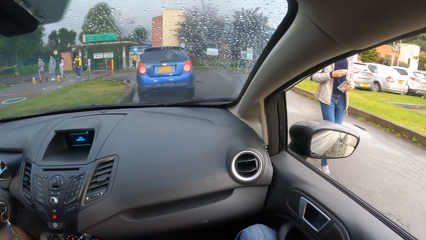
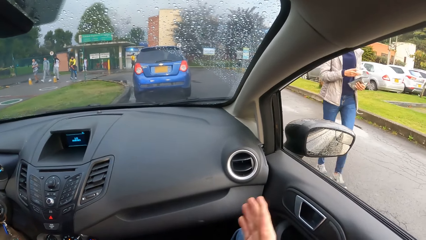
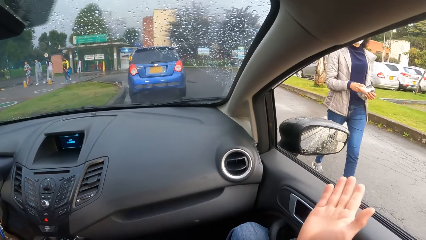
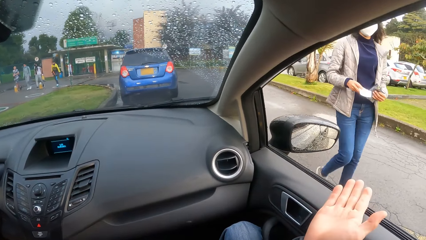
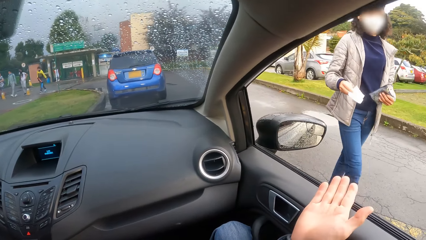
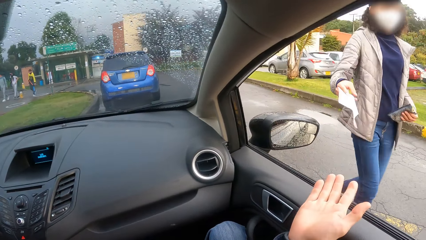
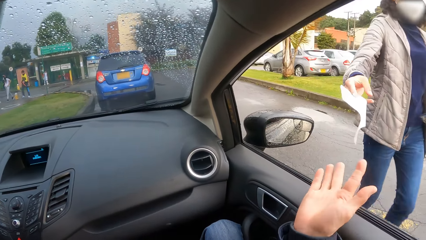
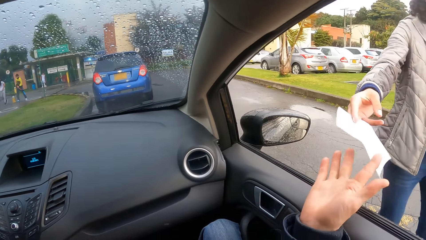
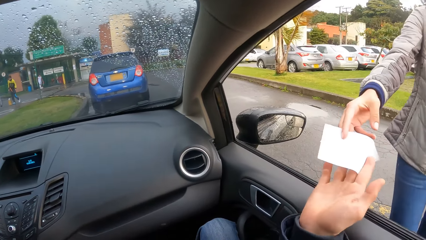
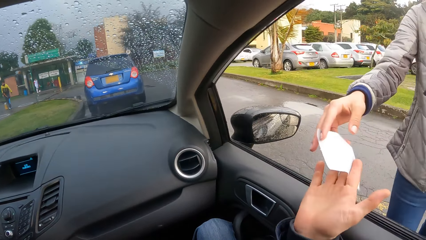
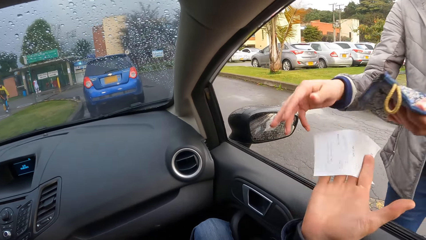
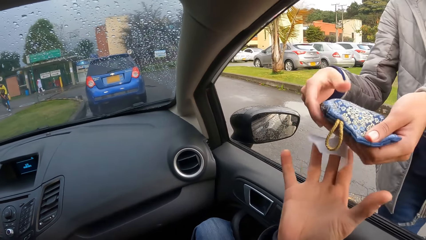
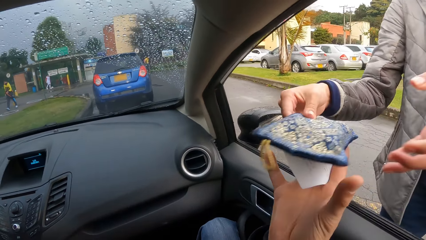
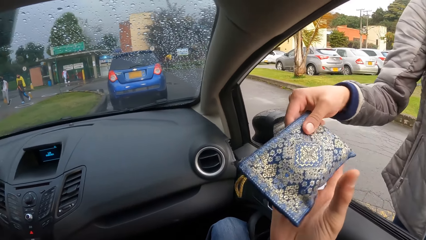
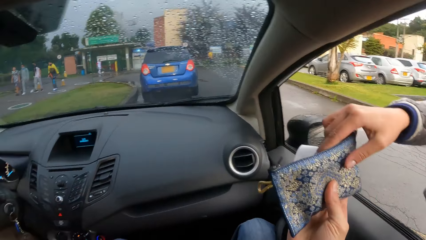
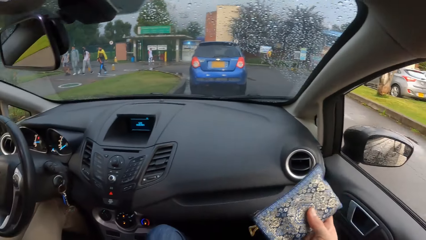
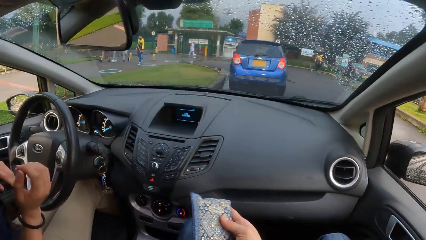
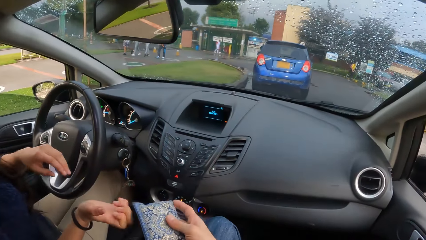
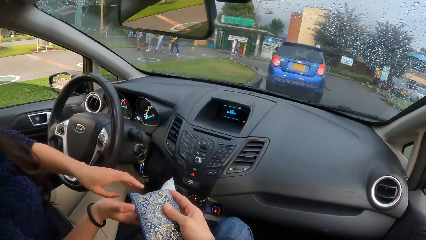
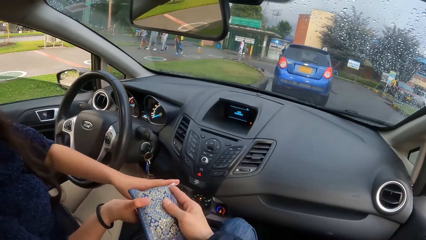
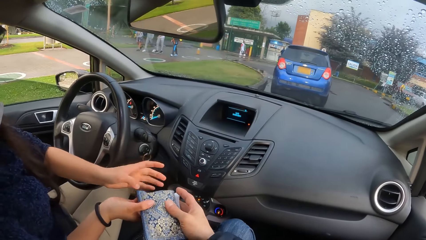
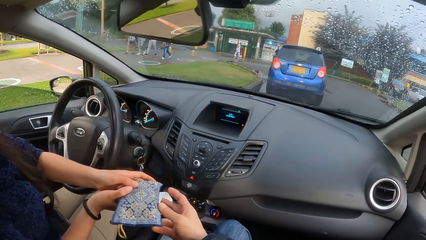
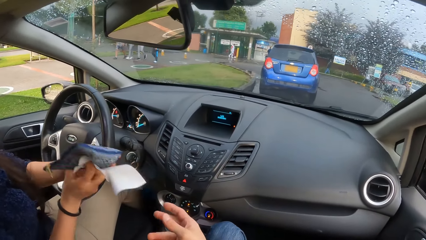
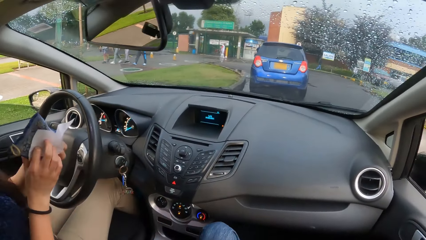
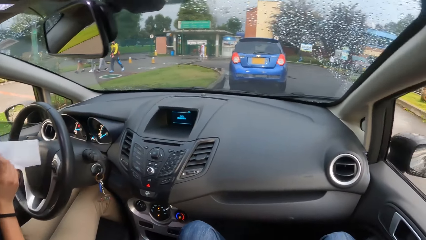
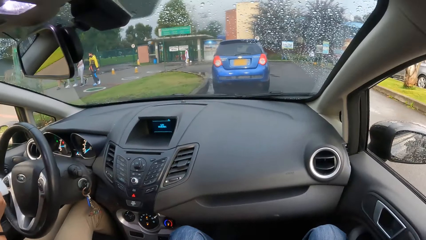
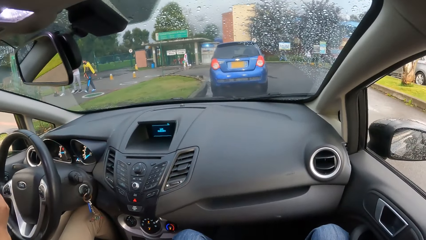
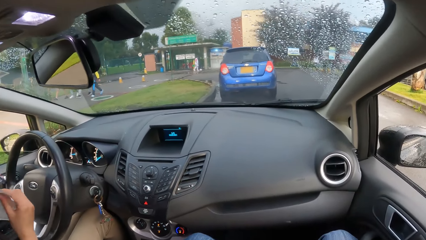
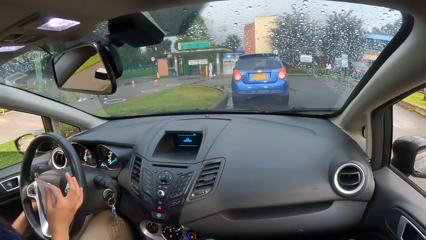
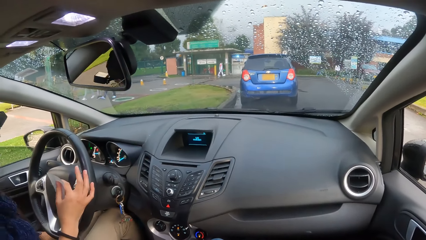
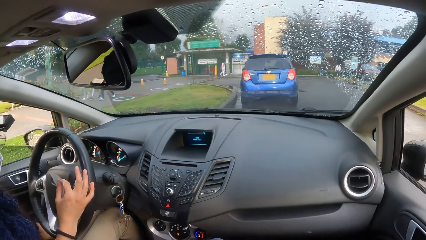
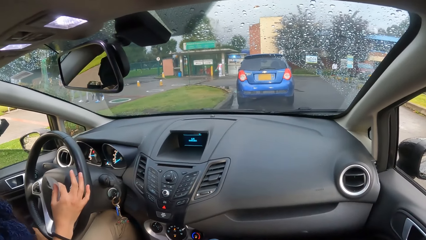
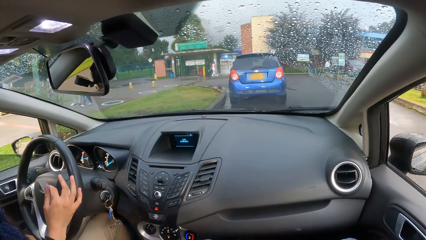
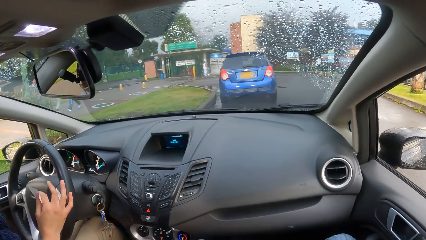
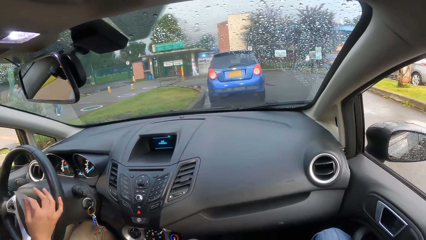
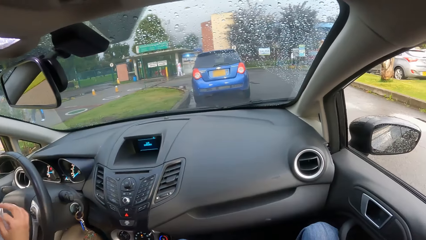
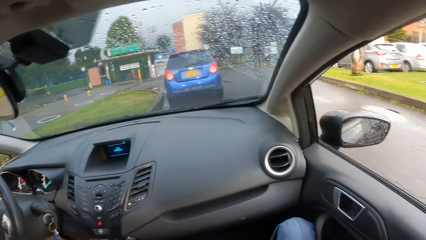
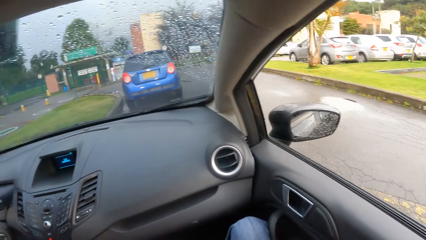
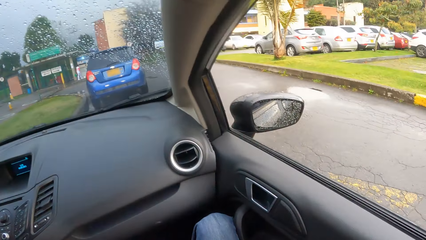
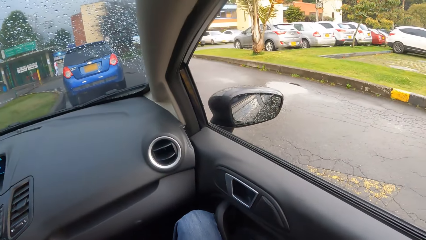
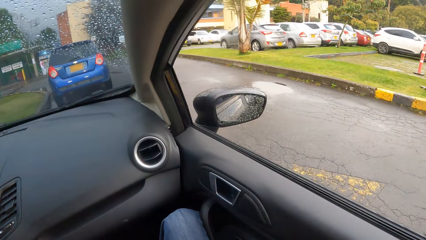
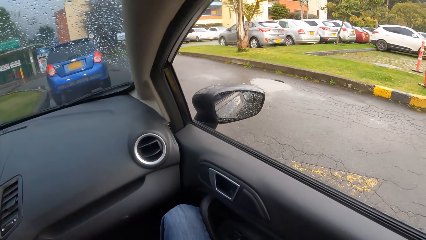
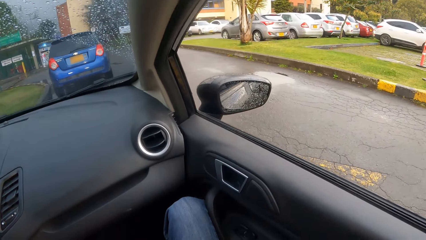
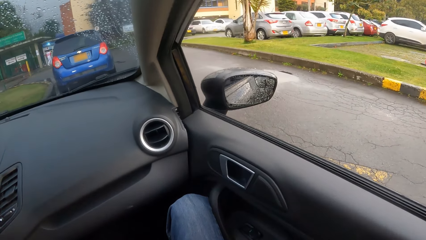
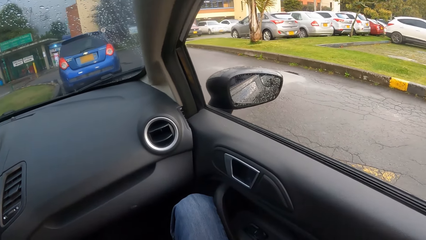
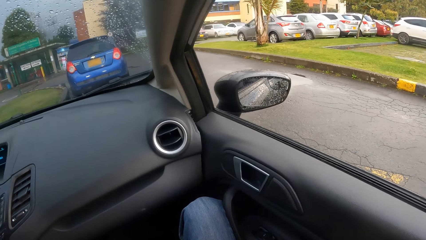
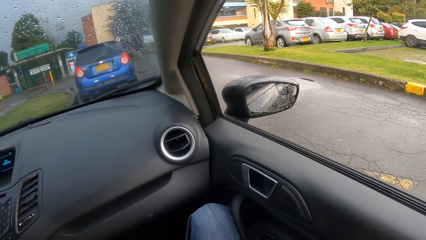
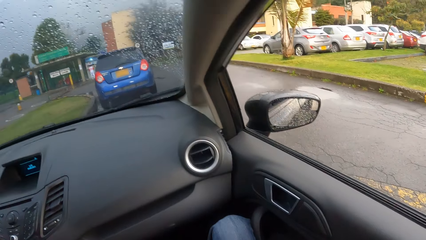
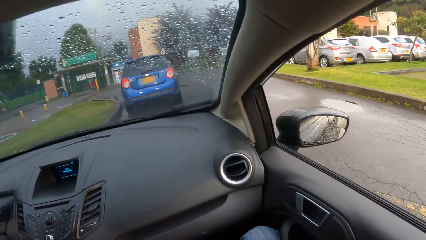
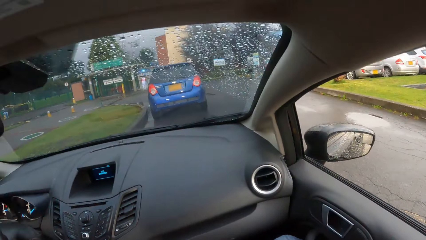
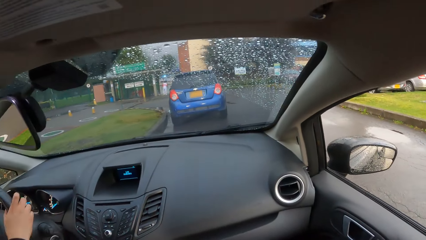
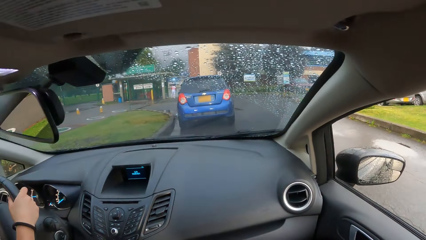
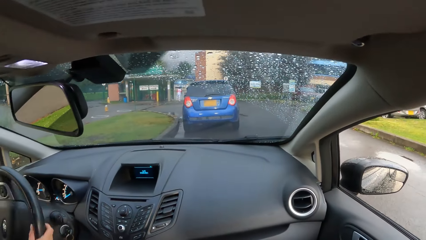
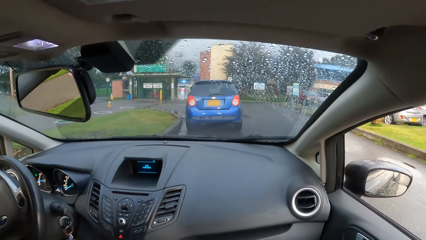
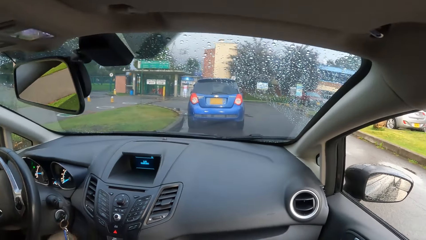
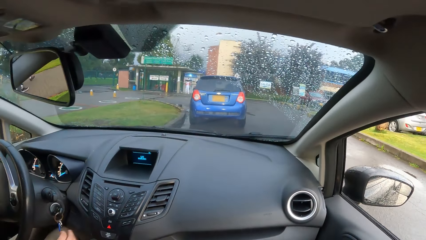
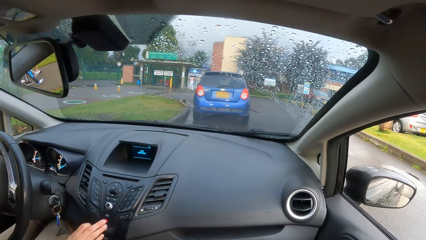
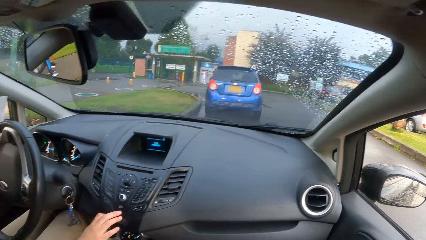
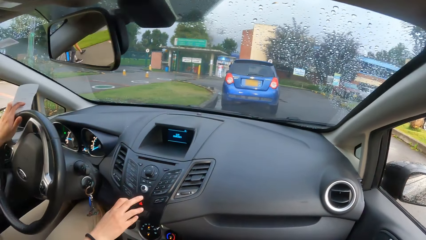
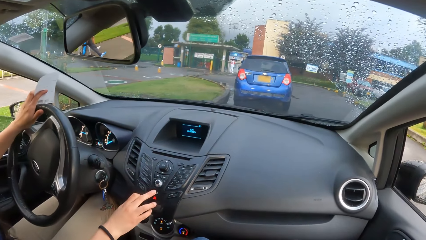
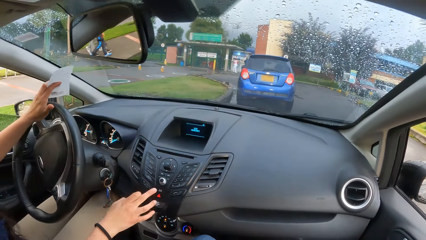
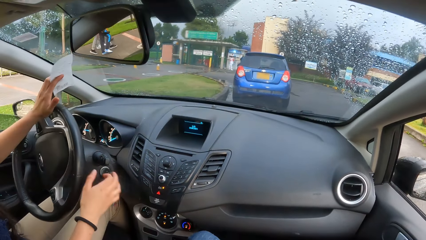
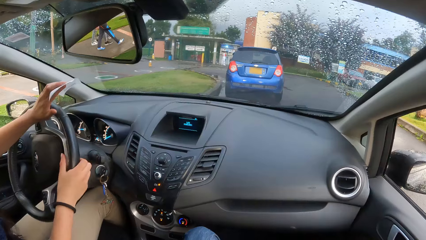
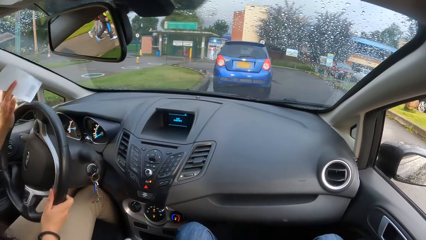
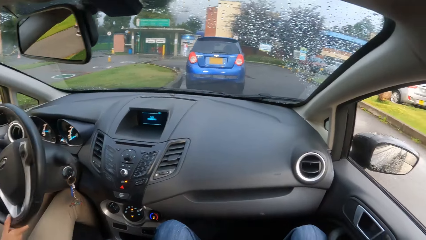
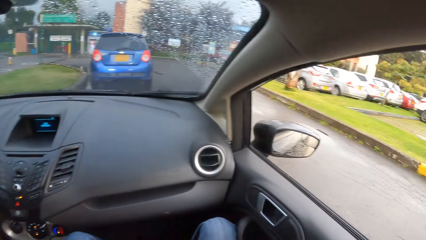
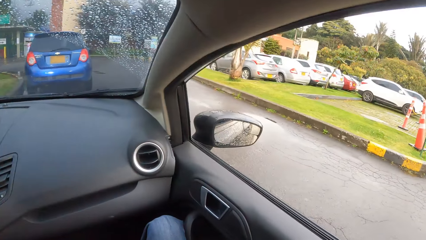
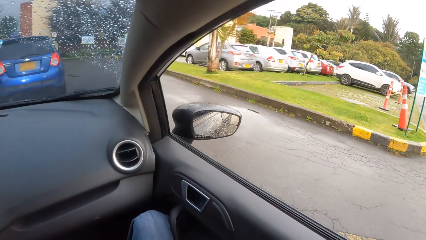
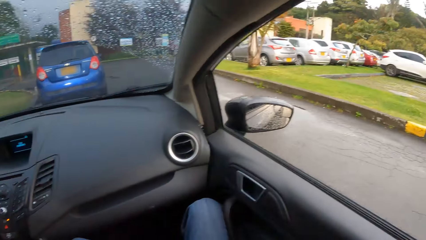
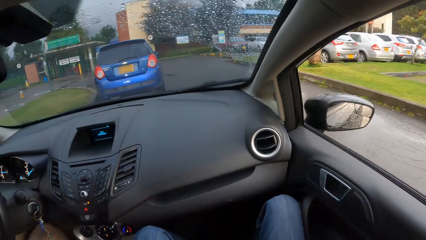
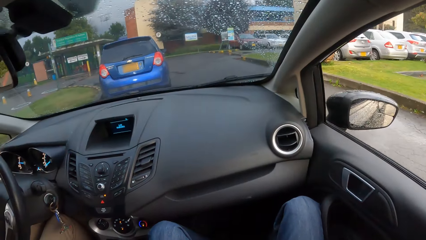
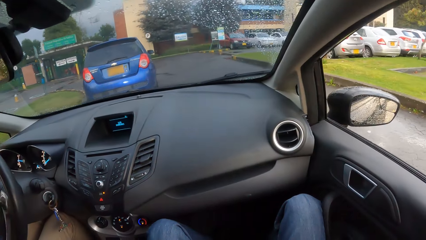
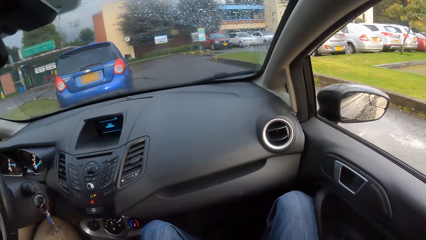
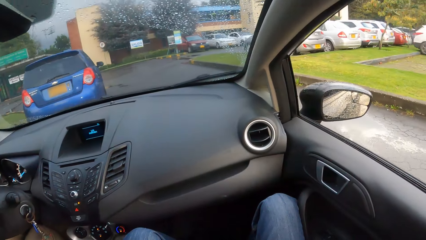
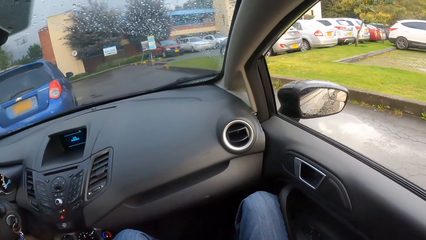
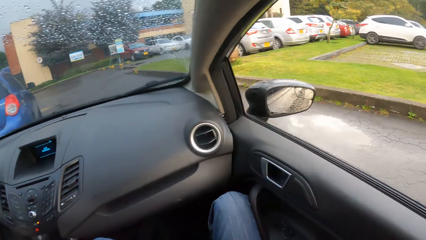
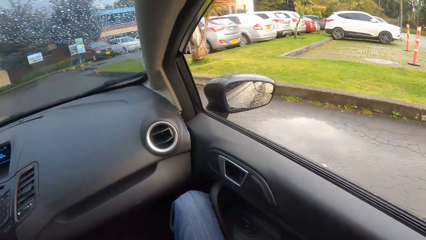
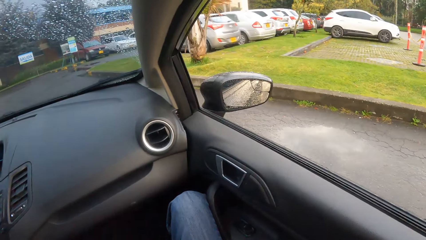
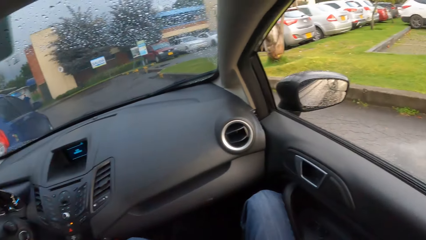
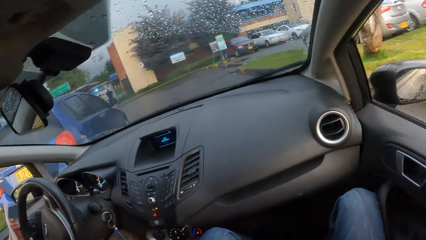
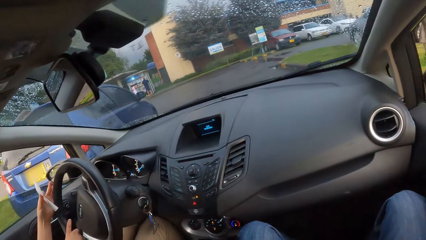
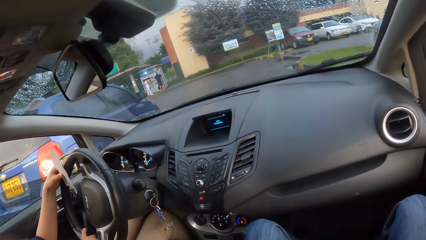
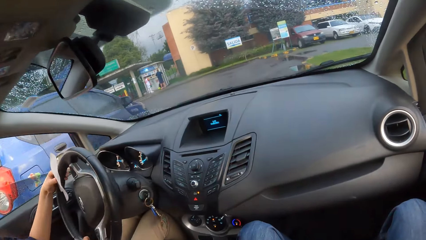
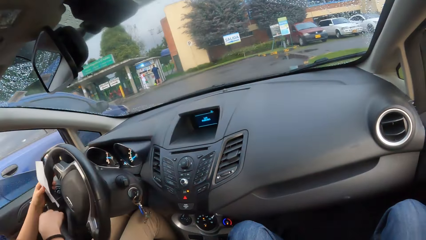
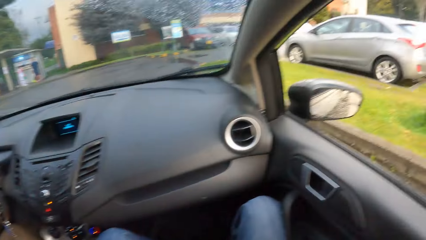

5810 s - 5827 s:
The camera wearer picks a paper and purse from a woman. The woman passes the paper to the camera wearer with her right hand. The woman passes the purse from her left hand to her right hand. The woman passes the purse to the camera wearer with her right hand. The camera wearer passes the paper to another woman with his right hand. He passes the purse to the other woman with his right hand. The other woman puts the purse in the front door pocket of the car with her left hand. The camera wearer looks outside. The other woman drives the car with both hands and presses a button on the car dashboard with her right hand.
